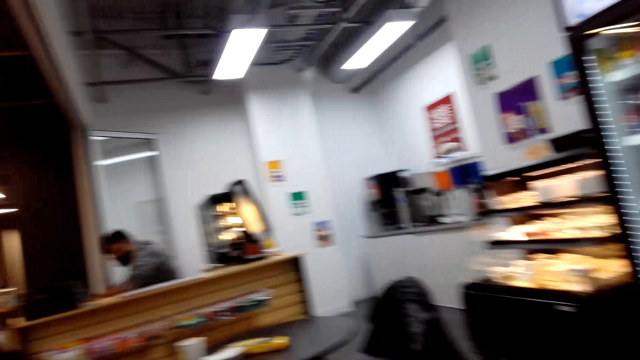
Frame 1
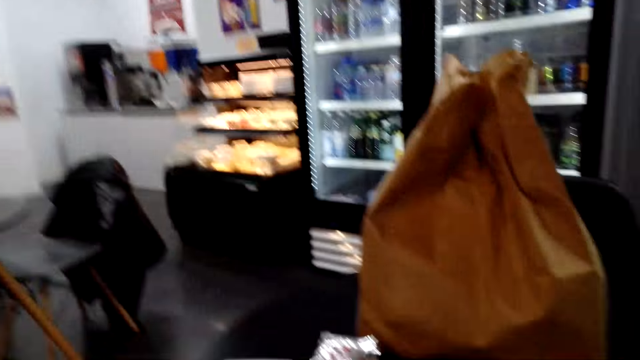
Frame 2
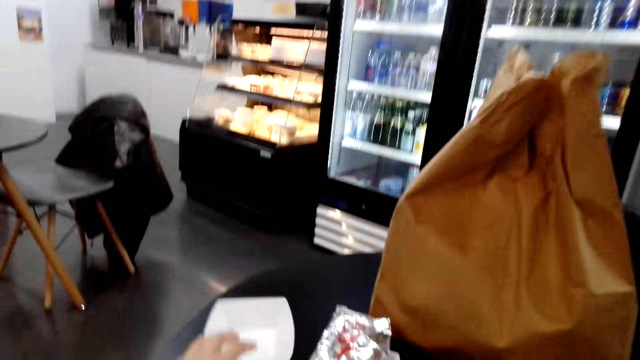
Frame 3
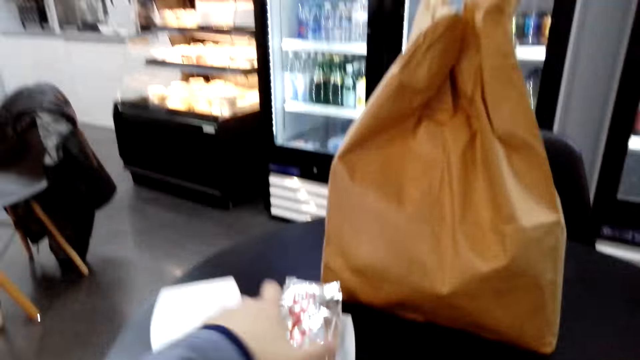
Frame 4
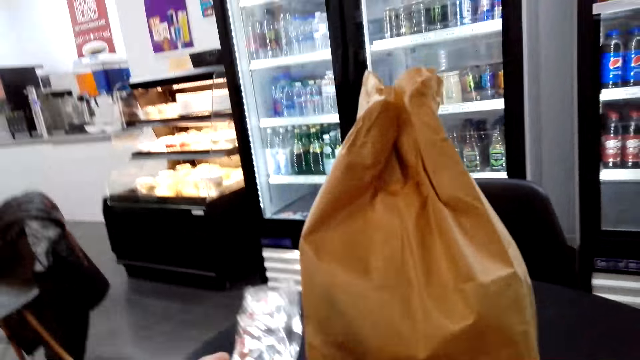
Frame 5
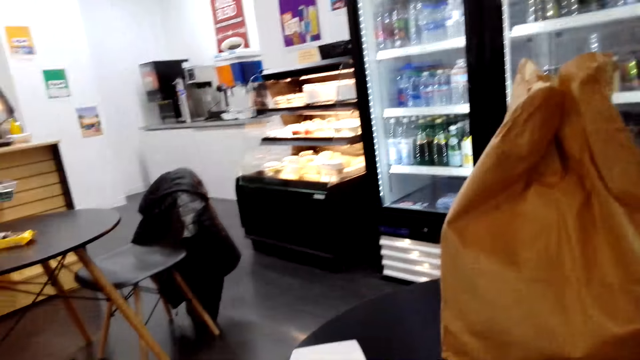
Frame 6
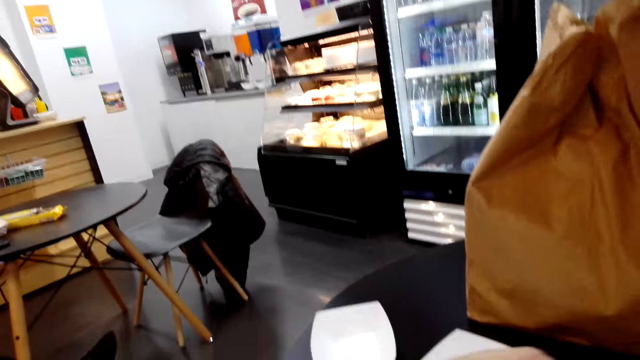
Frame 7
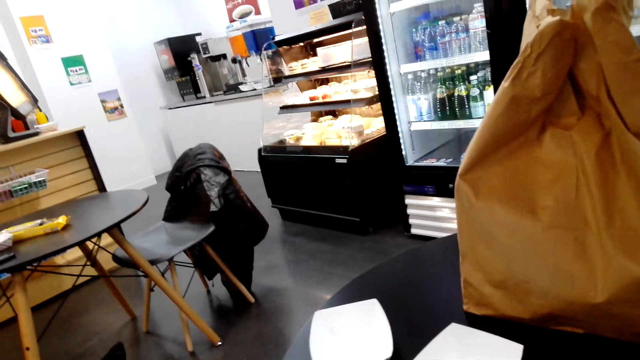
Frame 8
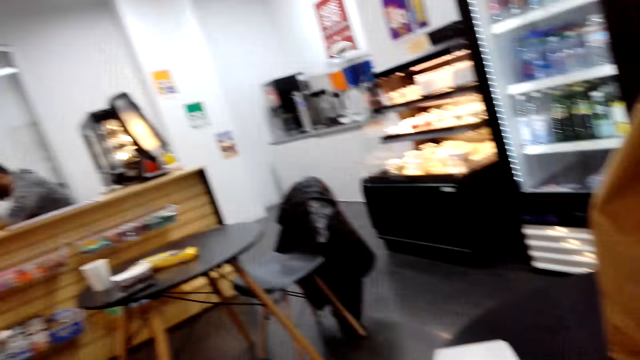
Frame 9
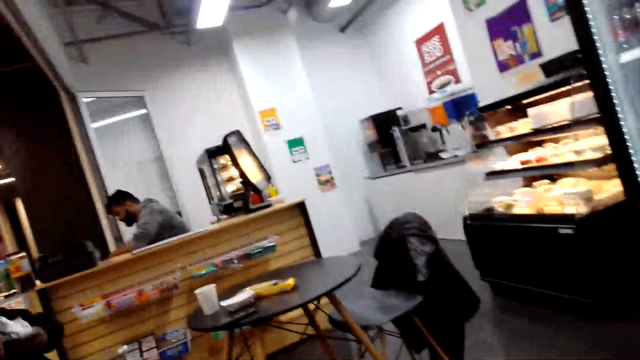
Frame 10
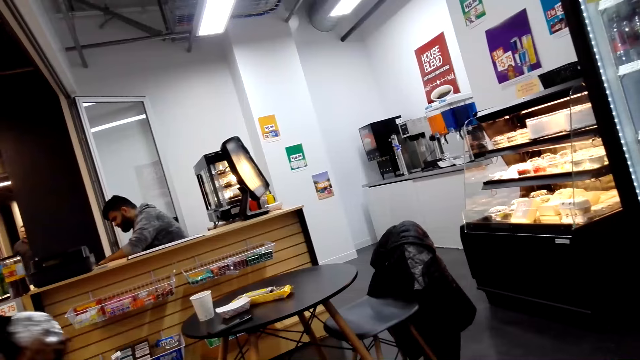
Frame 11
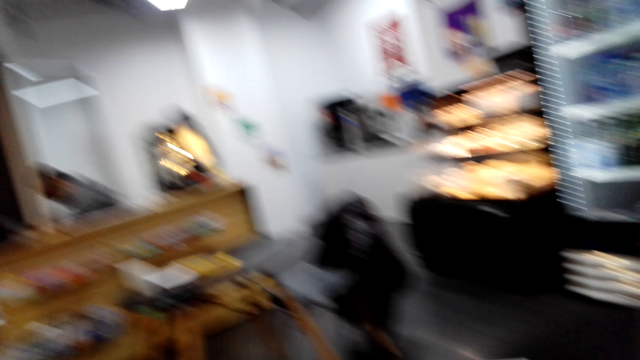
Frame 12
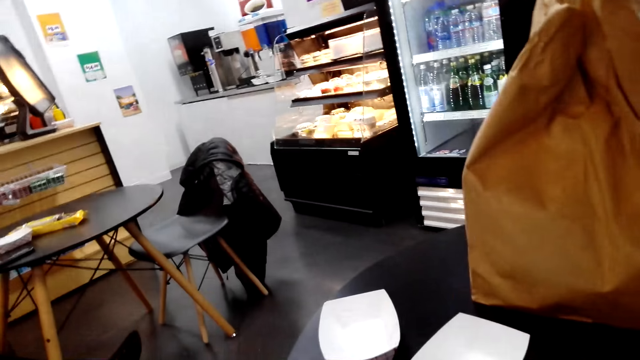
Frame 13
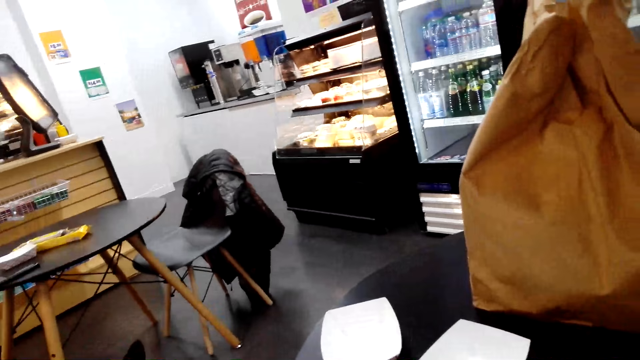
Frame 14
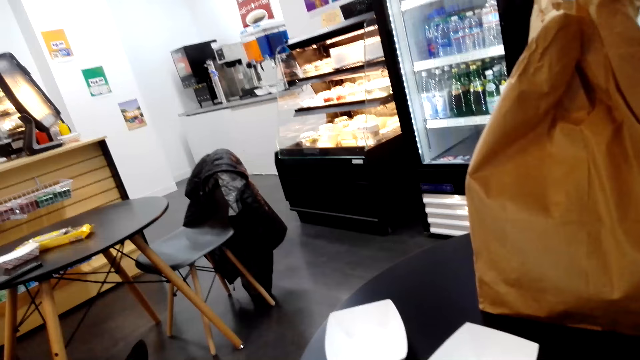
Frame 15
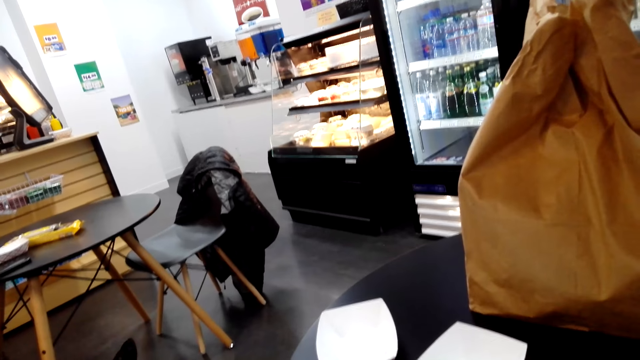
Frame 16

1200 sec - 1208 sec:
The camera wearer picks up foil from the table. They look around. They interact with a person.

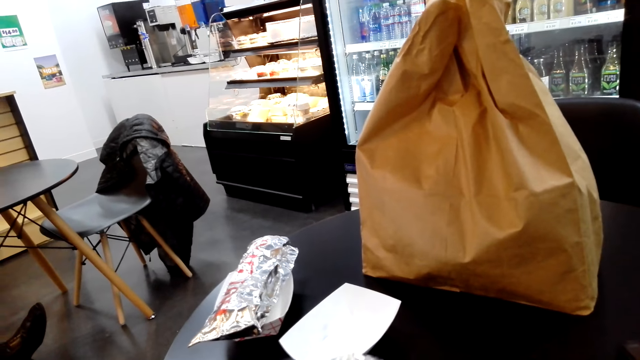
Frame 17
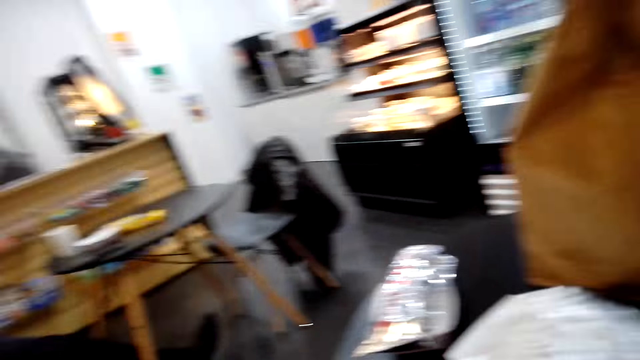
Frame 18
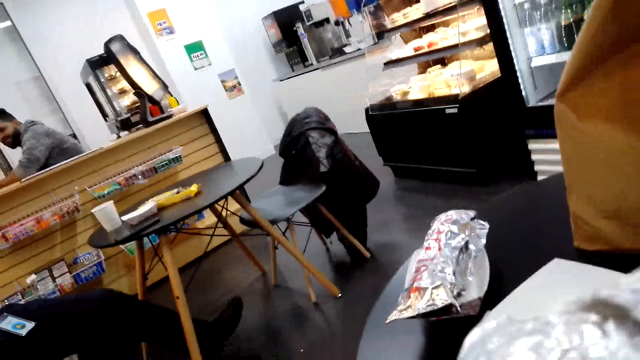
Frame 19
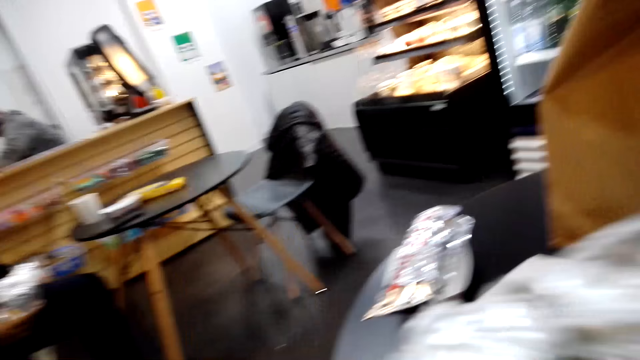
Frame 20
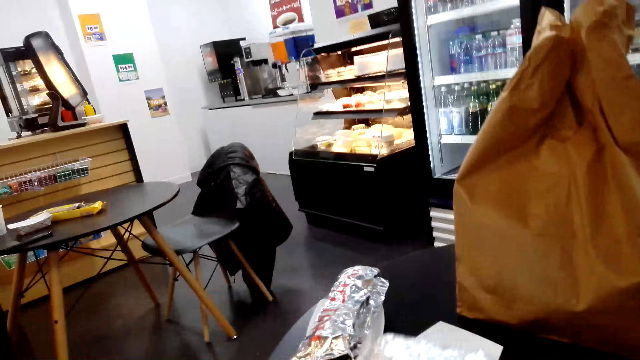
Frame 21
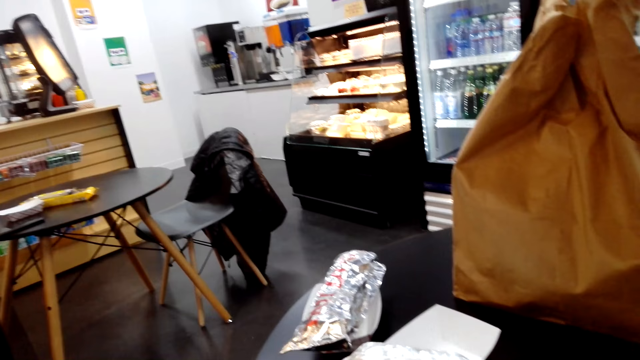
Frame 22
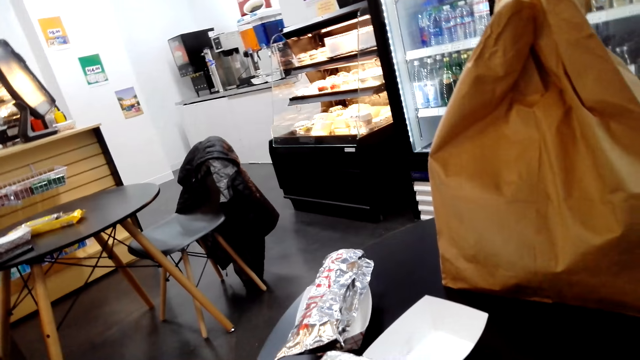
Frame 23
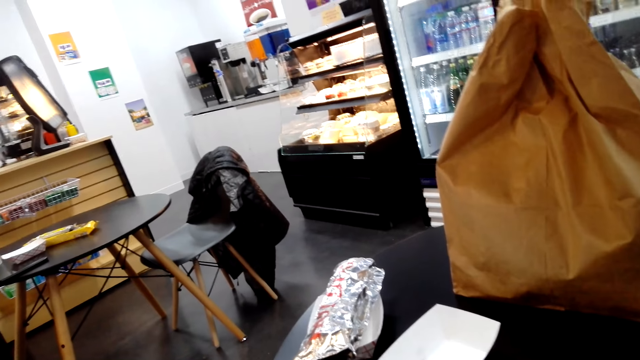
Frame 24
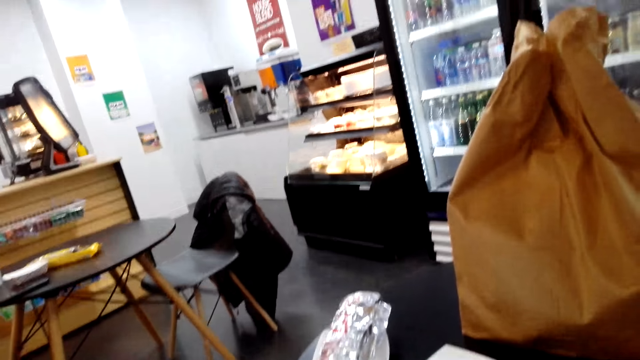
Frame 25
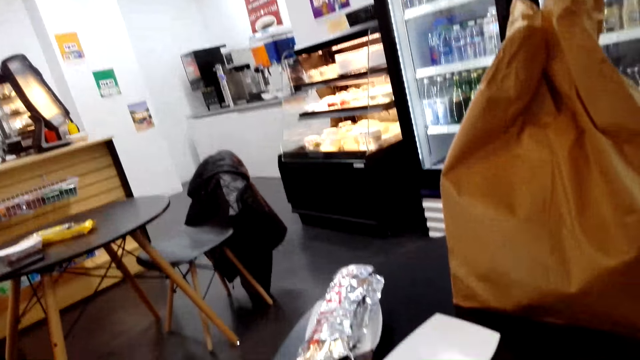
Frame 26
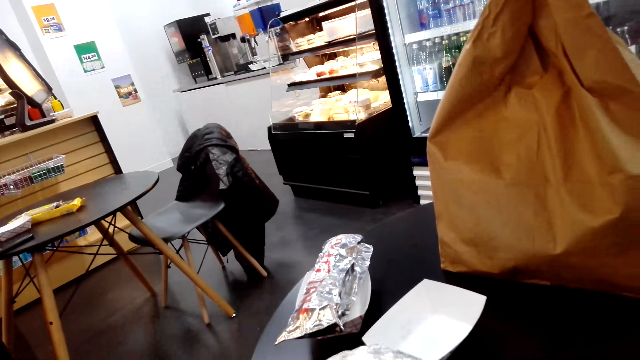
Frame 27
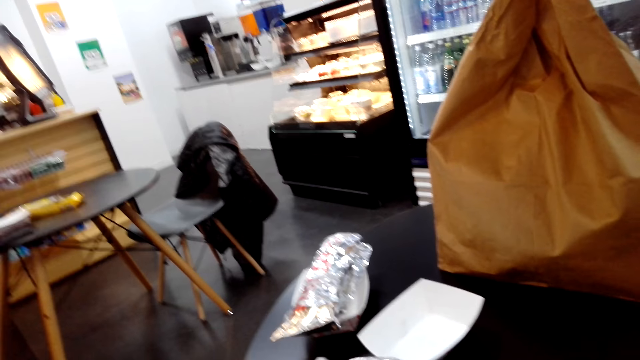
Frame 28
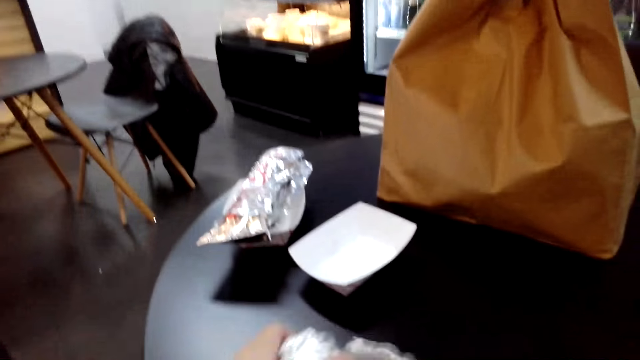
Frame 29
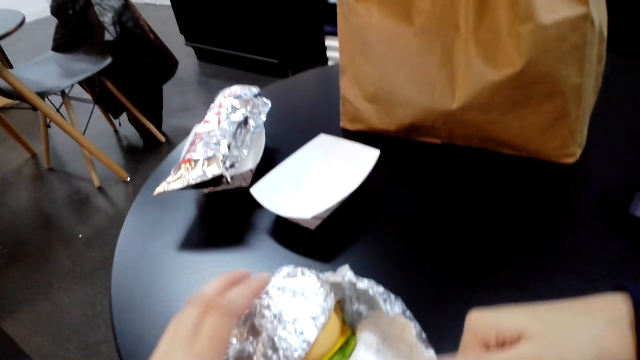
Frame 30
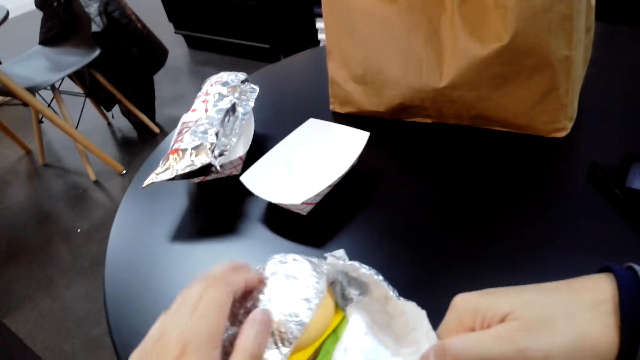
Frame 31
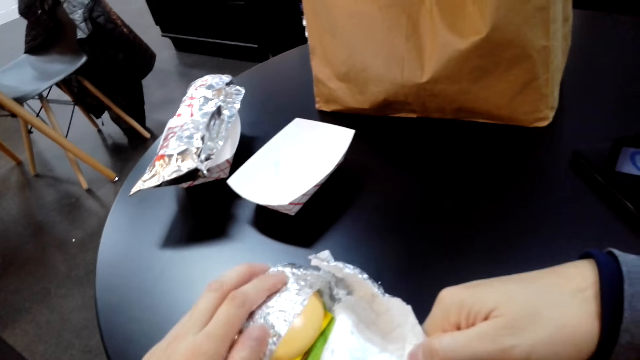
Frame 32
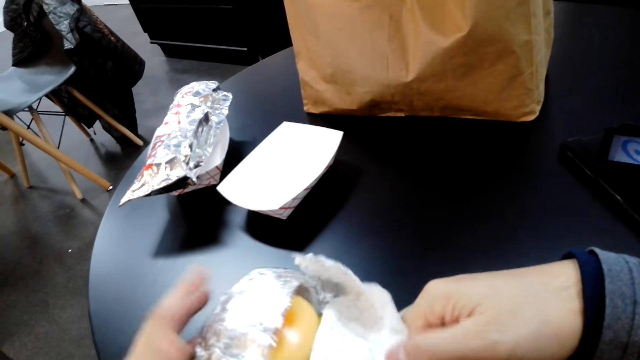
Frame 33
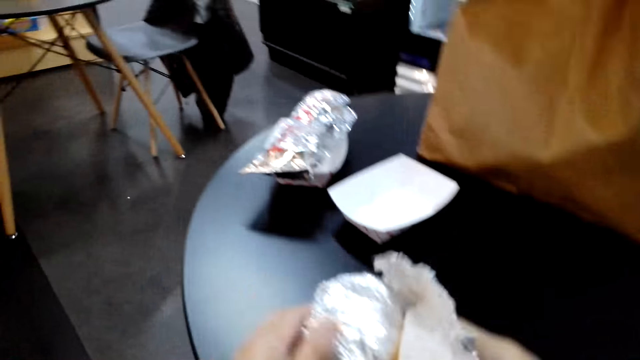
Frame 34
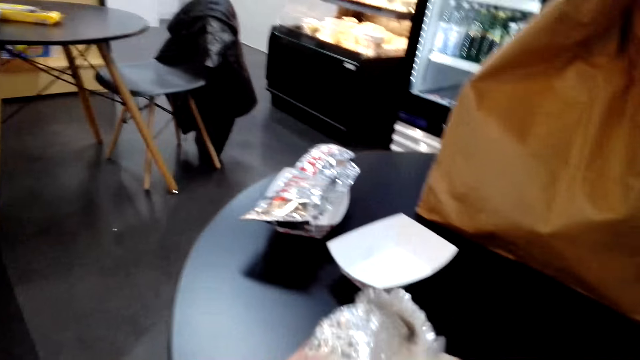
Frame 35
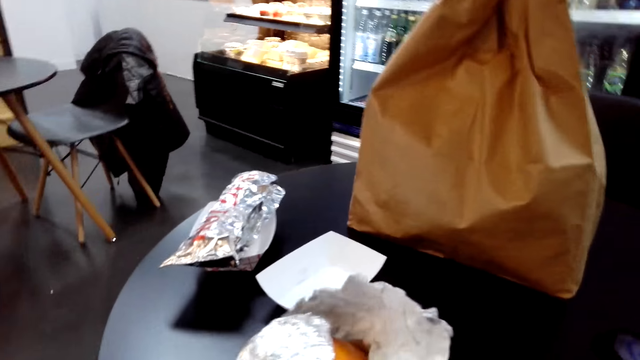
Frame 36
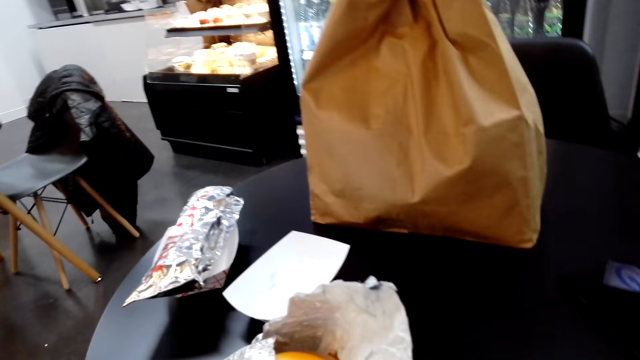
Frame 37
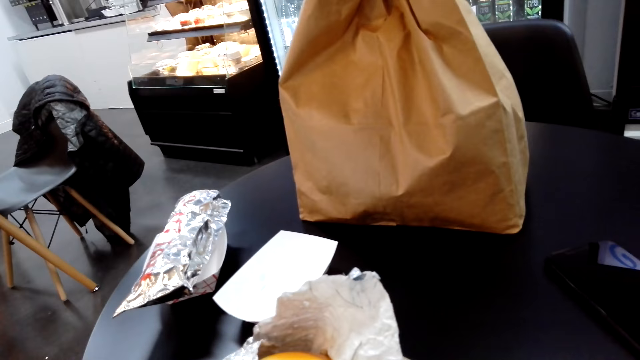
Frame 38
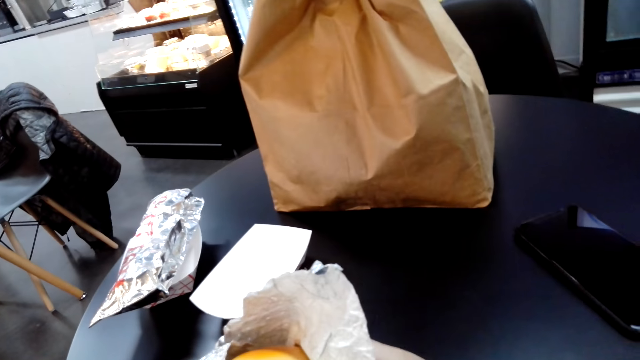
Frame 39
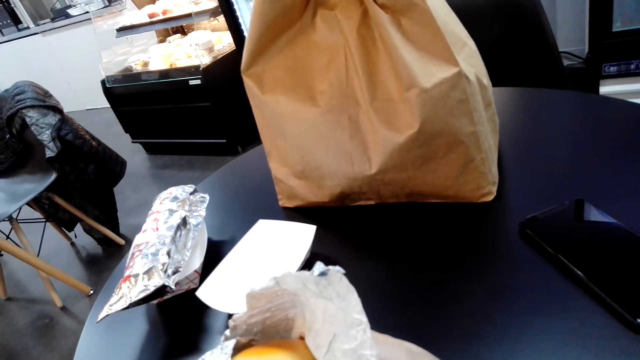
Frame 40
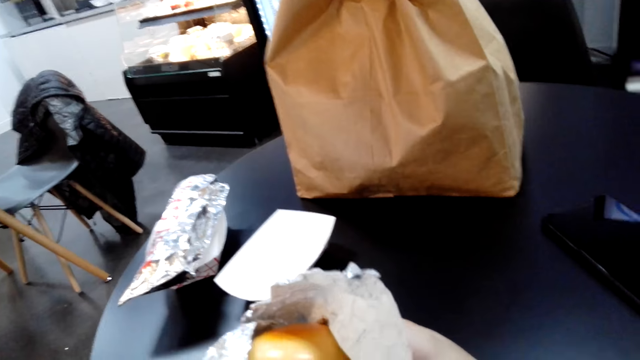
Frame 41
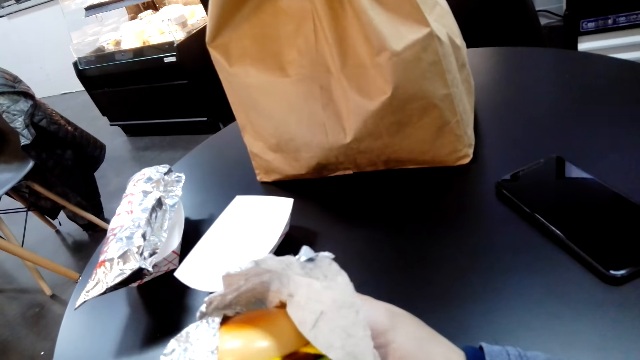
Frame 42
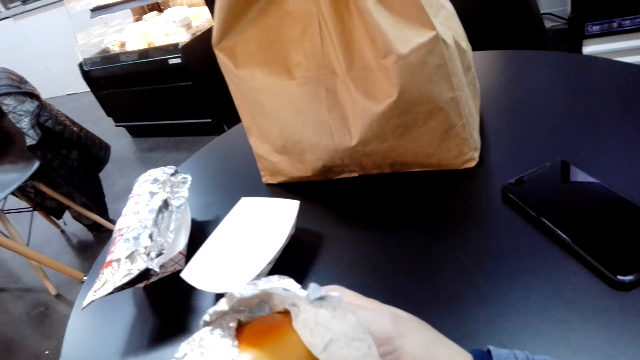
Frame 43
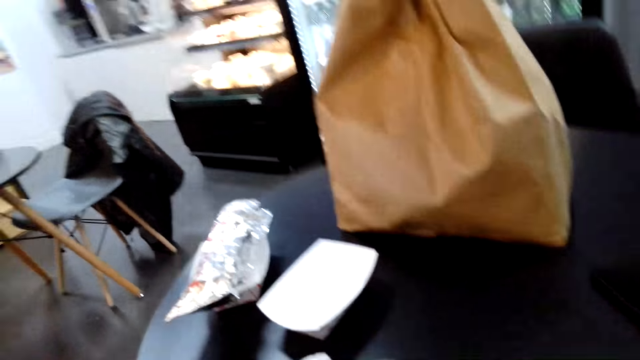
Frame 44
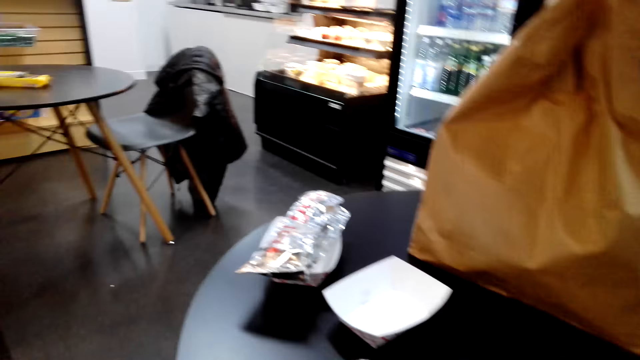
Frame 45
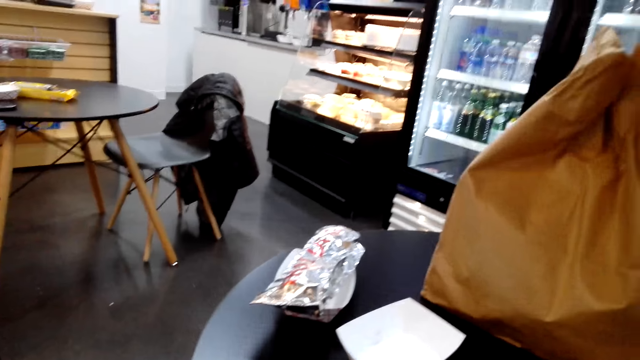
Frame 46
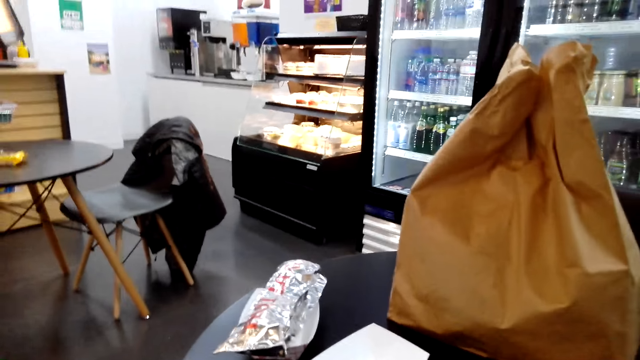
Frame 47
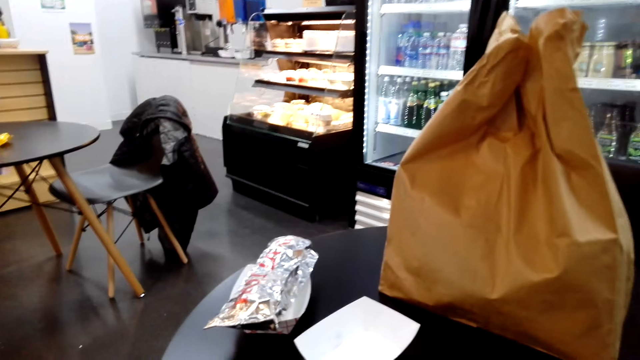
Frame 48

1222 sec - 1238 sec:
The camera wearer holds a wrapping. They look around. They open a foil. They interact with a person.
